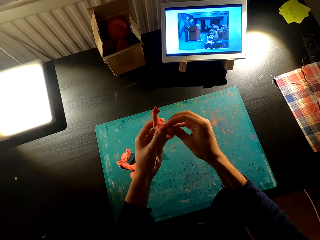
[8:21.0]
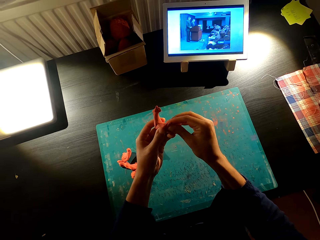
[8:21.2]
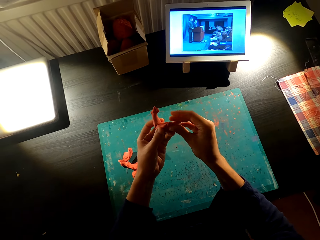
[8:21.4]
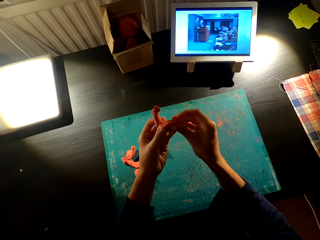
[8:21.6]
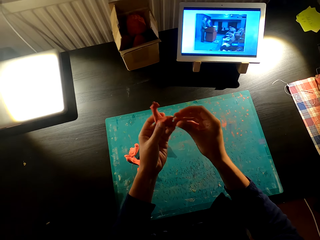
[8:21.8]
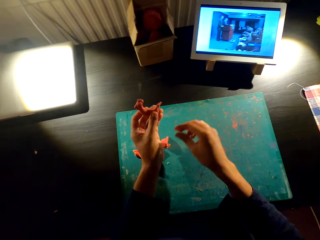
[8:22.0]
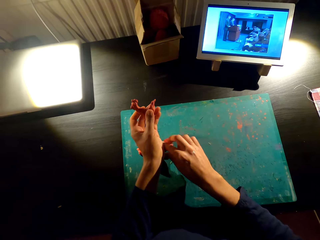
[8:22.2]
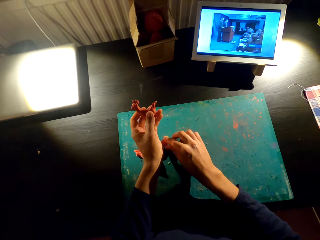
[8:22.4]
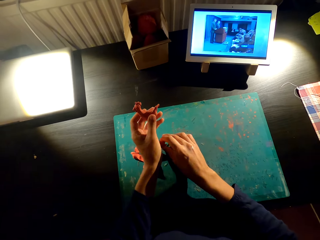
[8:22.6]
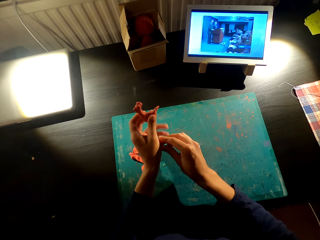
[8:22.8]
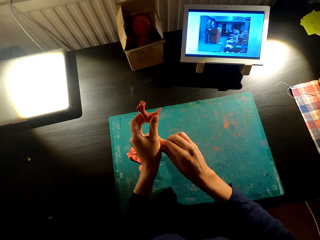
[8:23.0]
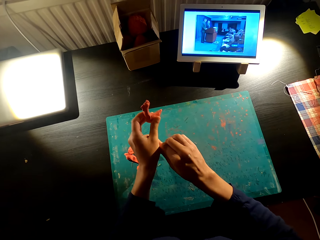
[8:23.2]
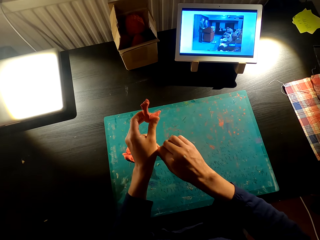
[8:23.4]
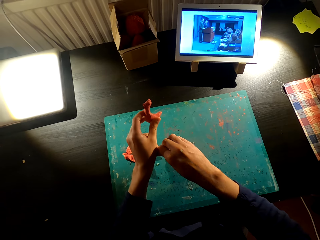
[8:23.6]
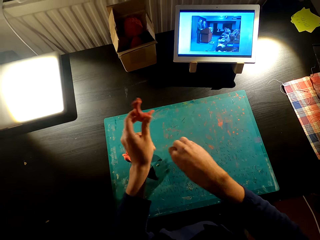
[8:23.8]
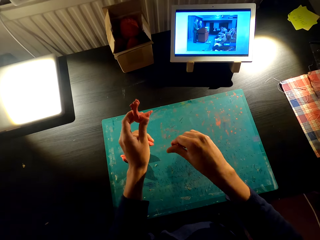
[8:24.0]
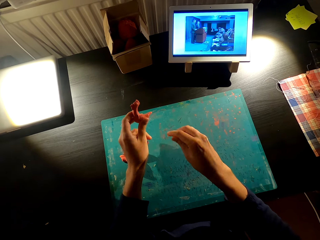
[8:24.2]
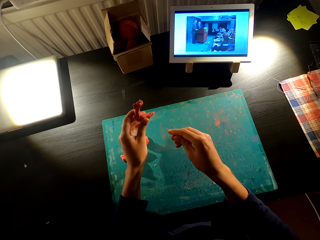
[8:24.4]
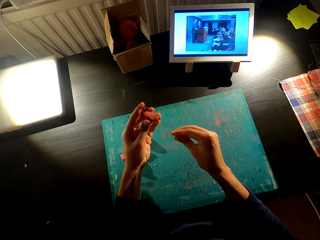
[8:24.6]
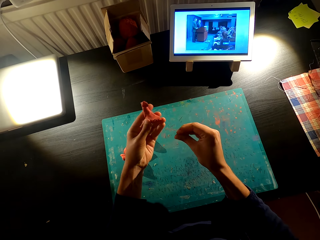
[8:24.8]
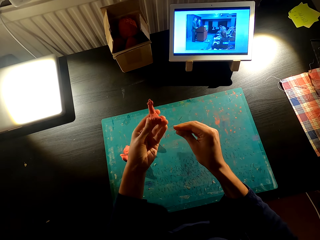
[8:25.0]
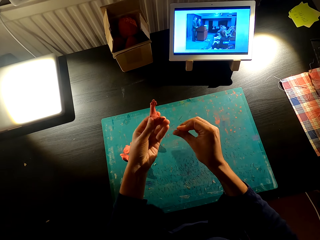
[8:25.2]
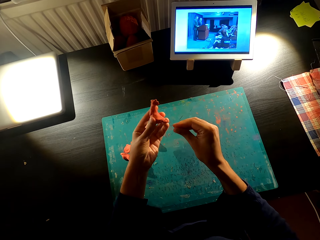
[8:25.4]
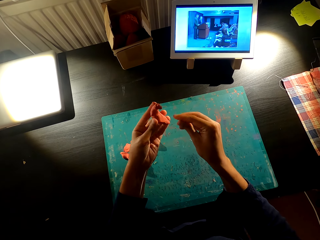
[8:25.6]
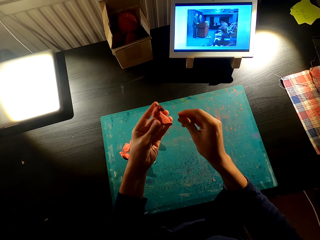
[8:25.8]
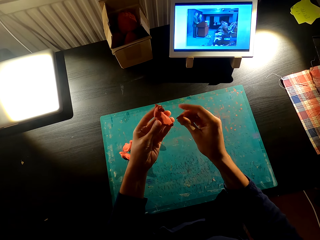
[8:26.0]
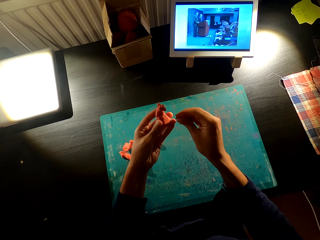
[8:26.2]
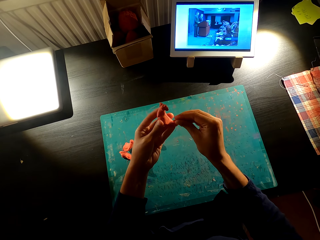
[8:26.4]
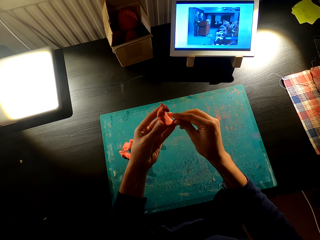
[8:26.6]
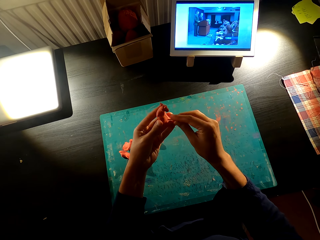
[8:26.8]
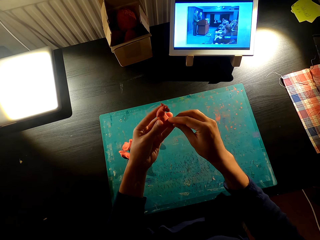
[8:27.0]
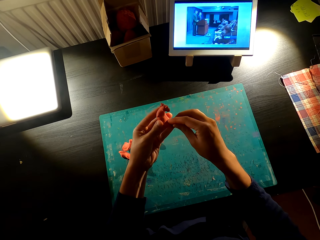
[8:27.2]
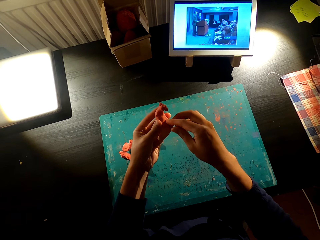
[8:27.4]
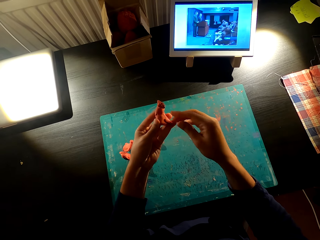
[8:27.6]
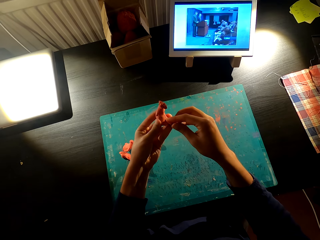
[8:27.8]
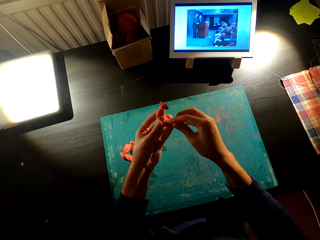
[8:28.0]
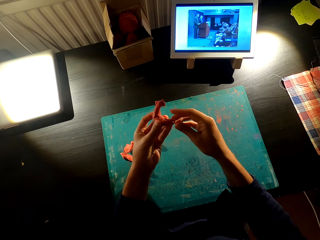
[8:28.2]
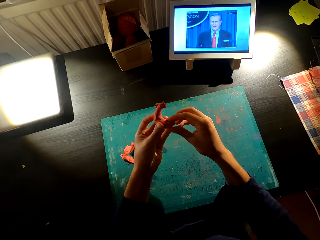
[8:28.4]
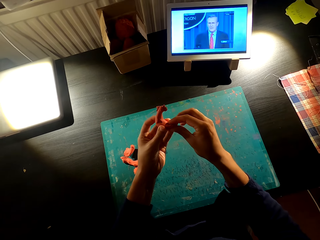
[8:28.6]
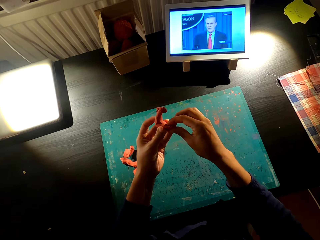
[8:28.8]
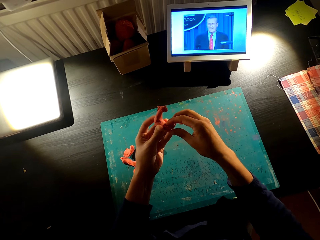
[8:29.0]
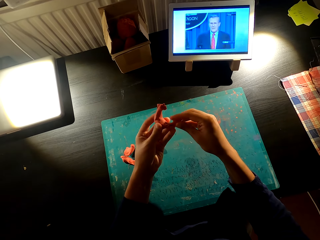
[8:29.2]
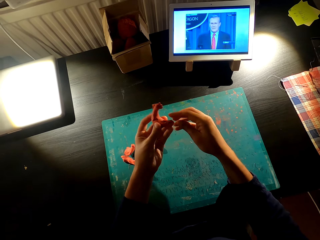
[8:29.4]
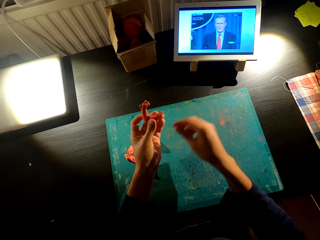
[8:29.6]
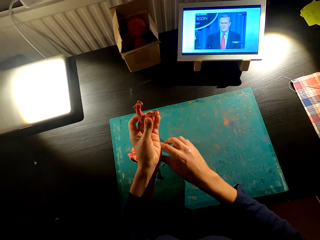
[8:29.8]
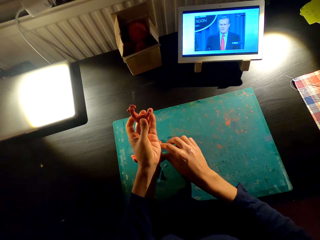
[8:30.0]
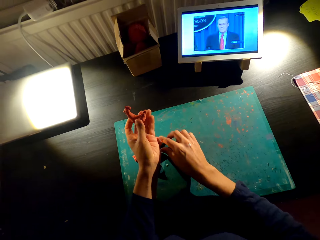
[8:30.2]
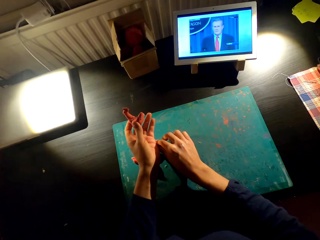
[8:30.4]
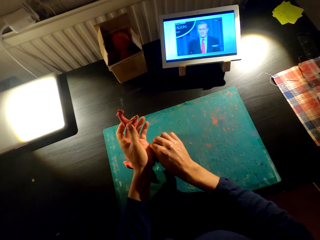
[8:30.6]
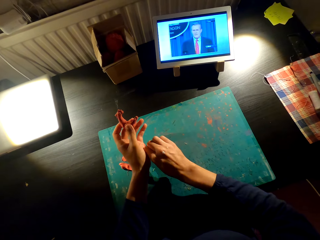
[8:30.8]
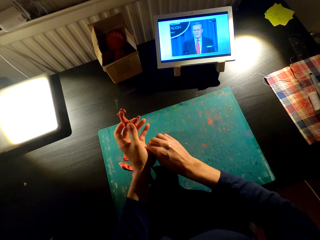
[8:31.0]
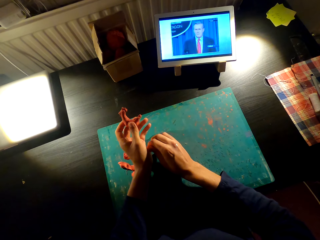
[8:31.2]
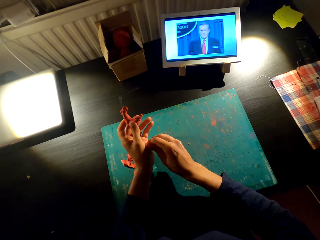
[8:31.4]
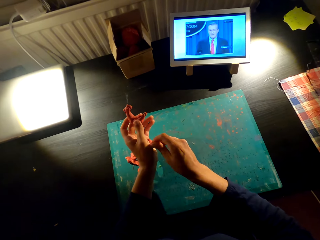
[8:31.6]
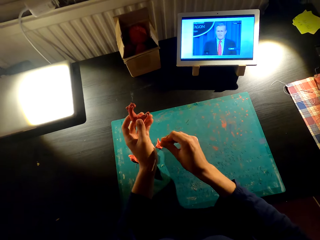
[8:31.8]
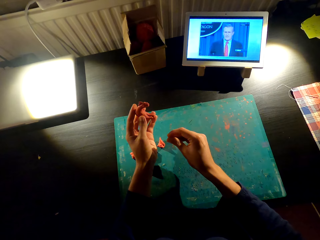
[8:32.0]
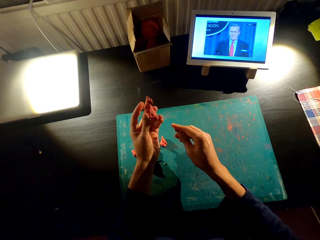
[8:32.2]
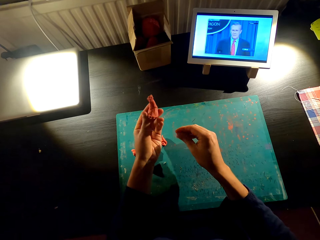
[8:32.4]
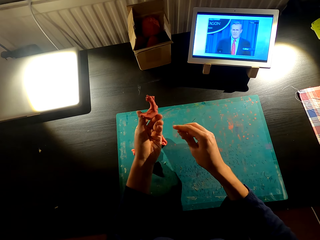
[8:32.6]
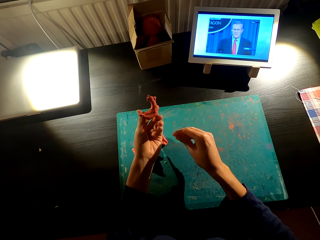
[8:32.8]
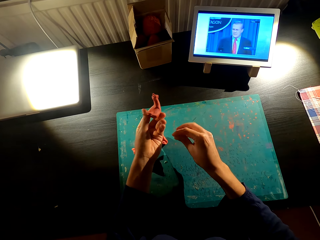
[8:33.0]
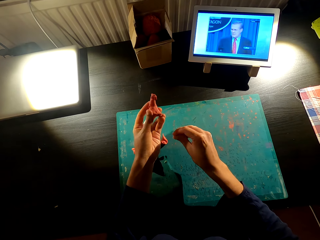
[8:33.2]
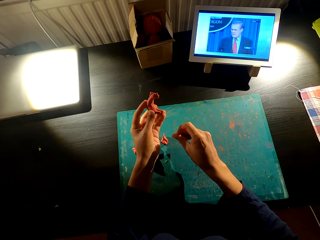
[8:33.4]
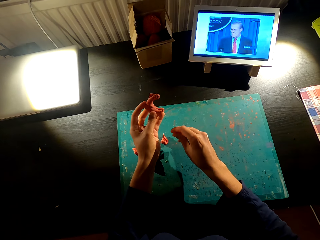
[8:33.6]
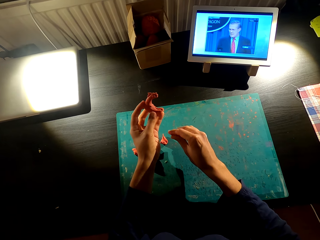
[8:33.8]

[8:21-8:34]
The camera wearer makes the toy with the model. They cut the model. They make the toy with the model. They cut the model on the table. They watch the video on the table.

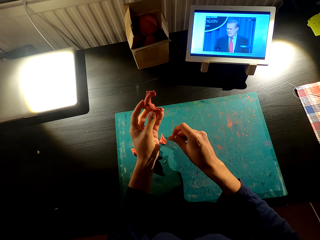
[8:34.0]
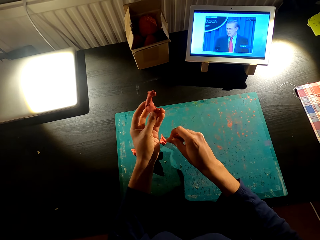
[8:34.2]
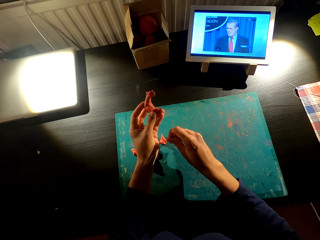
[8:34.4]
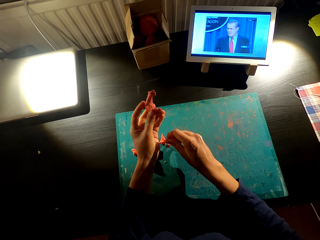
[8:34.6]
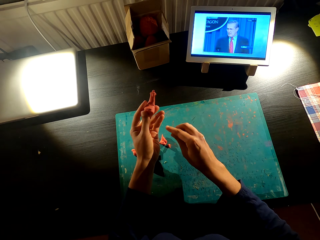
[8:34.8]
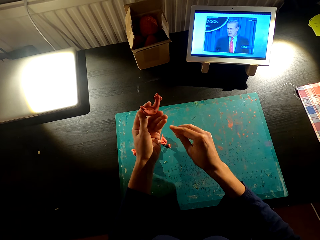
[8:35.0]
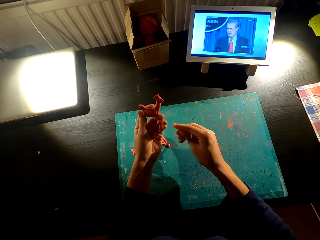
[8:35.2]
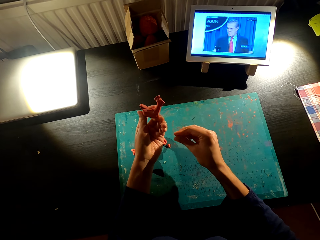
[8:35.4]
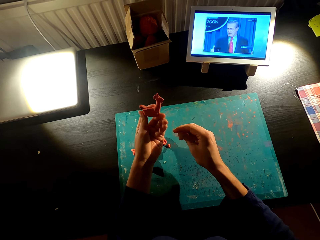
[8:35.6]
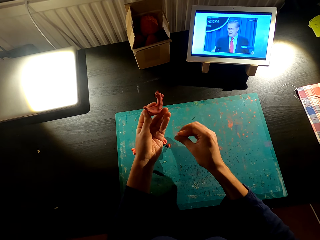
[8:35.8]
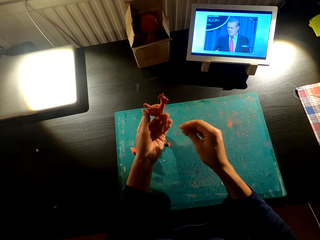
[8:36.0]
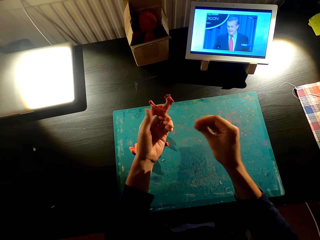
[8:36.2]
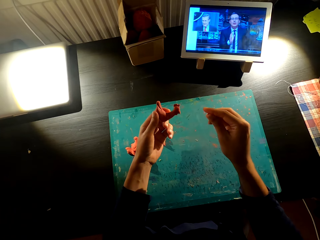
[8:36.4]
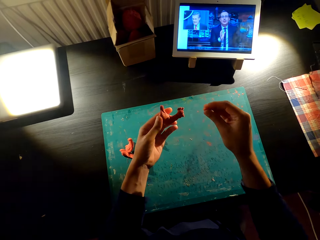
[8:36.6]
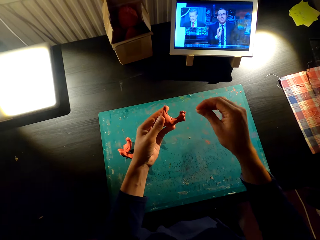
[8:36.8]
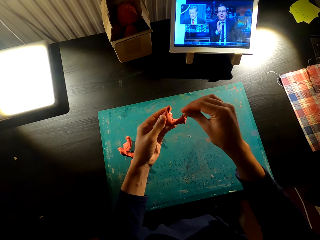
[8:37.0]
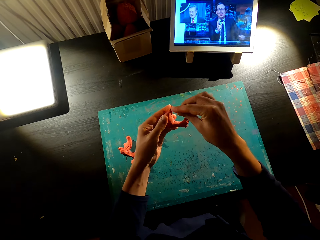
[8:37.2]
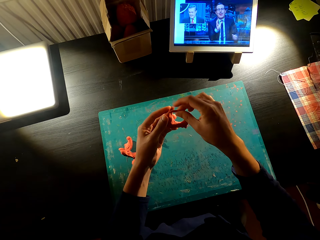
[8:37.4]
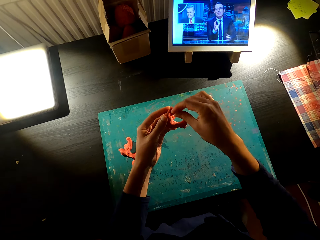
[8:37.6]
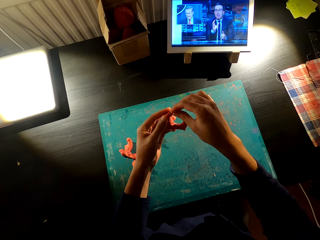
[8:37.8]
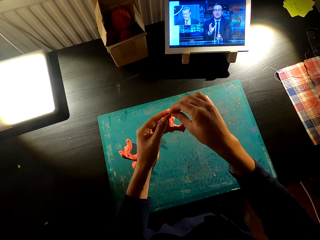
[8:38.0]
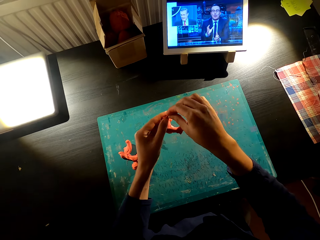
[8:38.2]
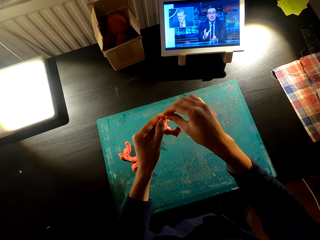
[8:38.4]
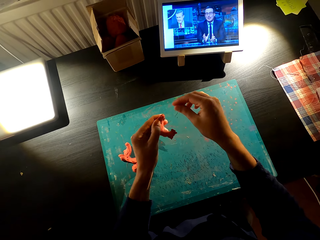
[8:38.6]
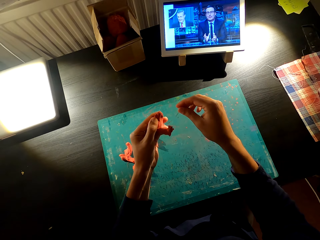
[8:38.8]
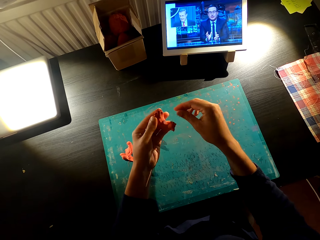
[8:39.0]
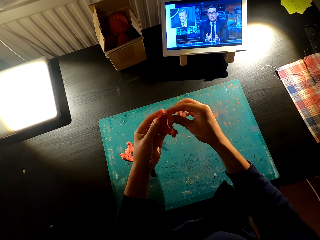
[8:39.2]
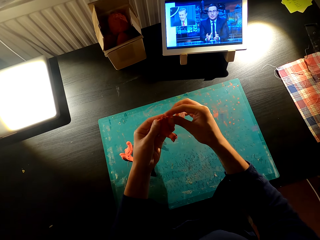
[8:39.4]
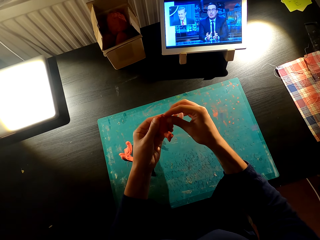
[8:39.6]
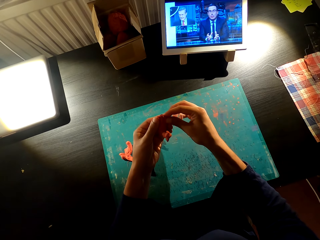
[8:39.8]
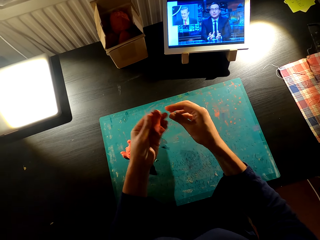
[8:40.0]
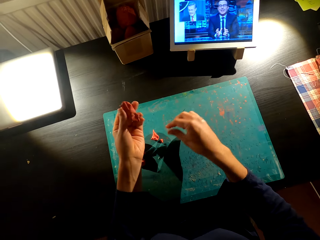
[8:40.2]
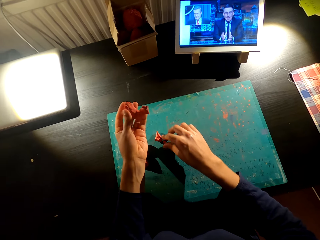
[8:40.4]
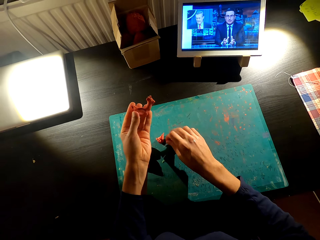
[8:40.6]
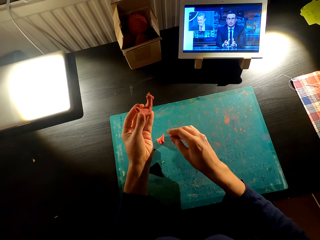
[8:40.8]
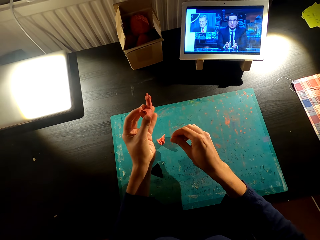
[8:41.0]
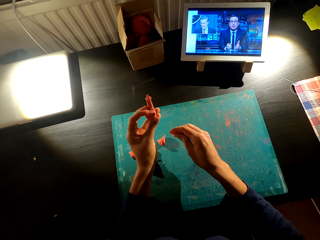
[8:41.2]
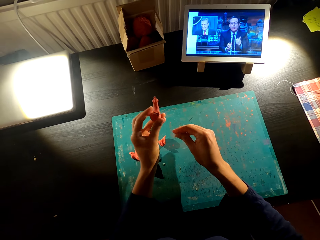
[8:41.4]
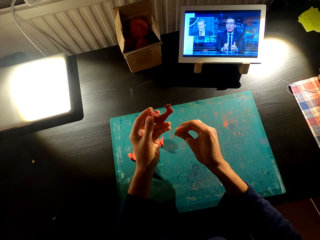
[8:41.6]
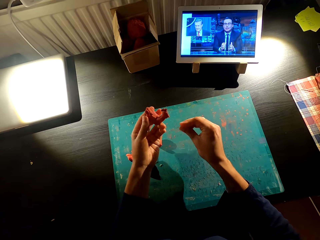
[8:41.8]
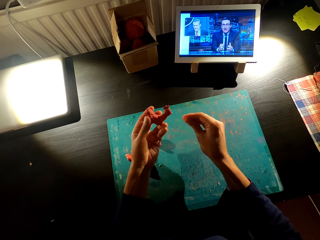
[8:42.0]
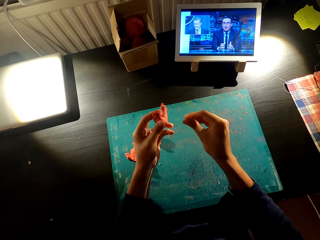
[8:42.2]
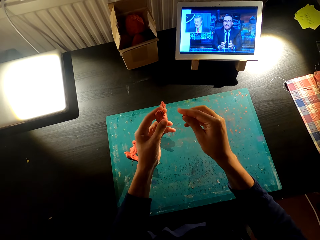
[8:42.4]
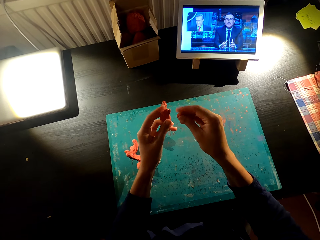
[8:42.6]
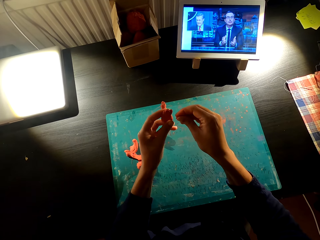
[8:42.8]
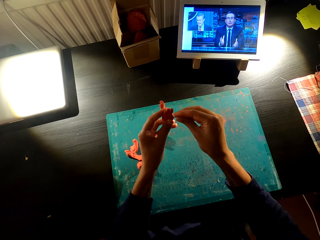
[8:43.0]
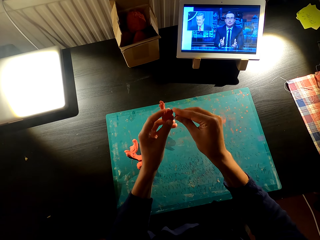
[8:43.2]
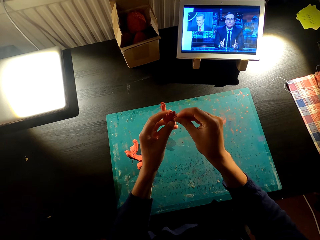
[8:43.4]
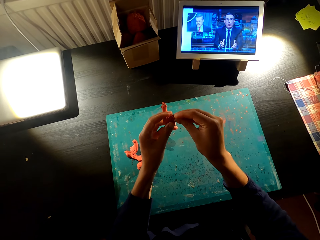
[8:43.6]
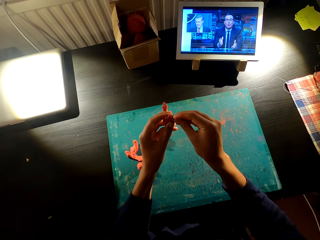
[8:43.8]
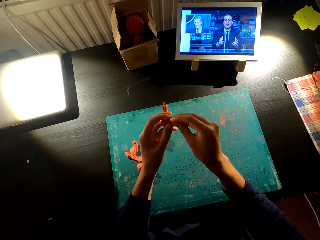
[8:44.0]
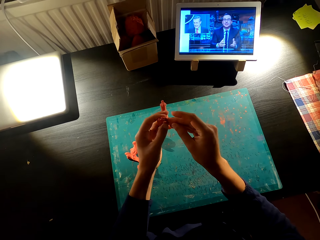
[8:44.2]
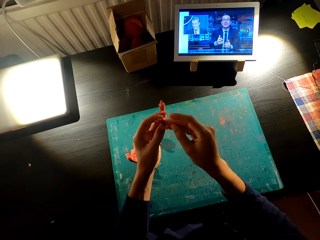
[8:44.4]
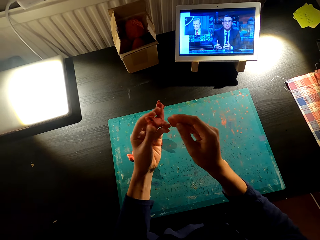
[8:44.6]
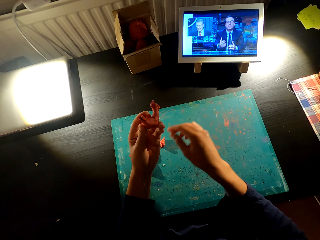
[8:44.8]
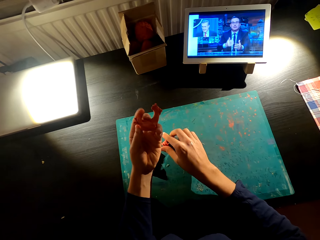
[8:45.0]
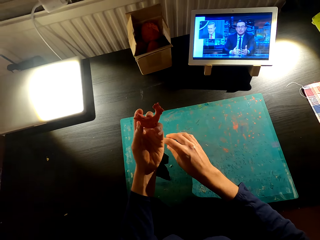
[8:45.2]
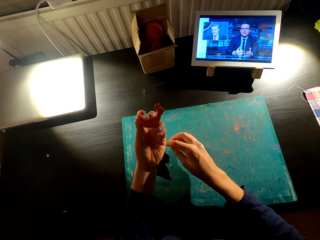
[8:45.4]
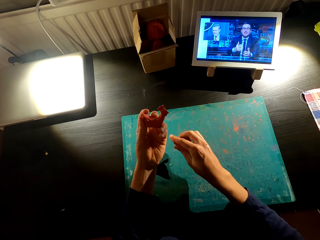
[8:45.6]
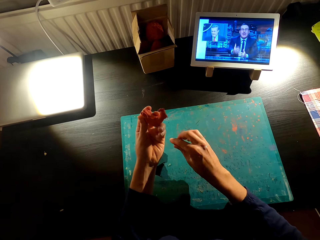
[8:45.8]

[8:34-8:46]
The camera wearer makes the toy with the model. They watch the video. They make the toy with the model. They watch the video on the phone. They cut the model. They make the toy with the model.
